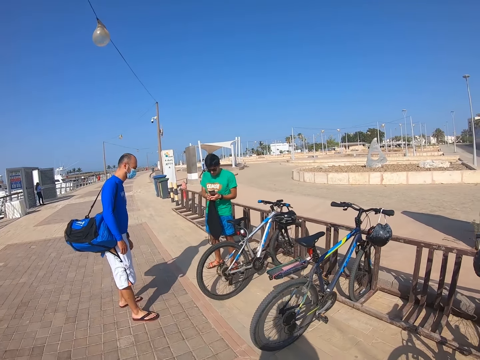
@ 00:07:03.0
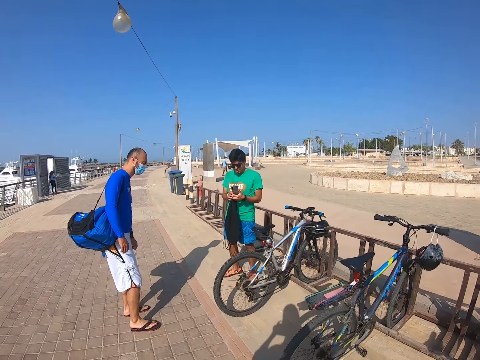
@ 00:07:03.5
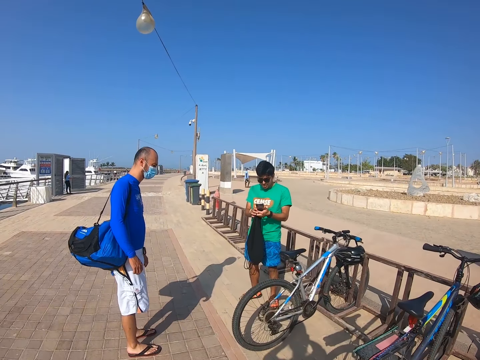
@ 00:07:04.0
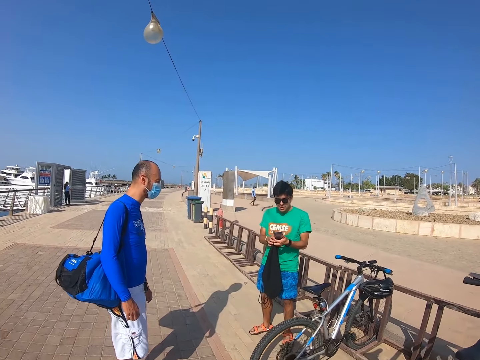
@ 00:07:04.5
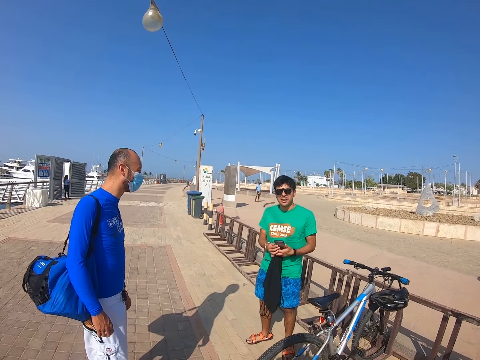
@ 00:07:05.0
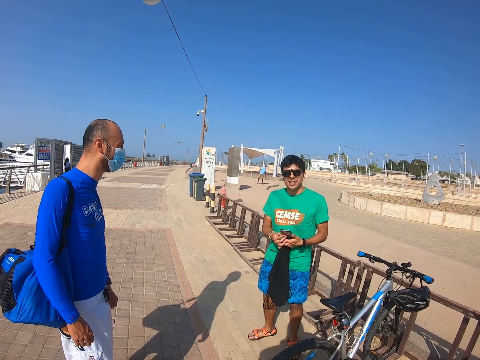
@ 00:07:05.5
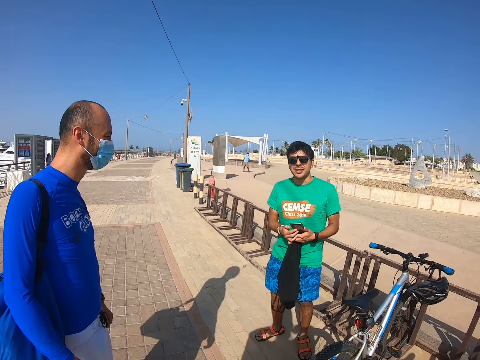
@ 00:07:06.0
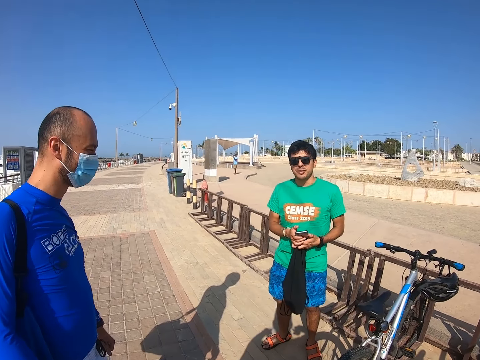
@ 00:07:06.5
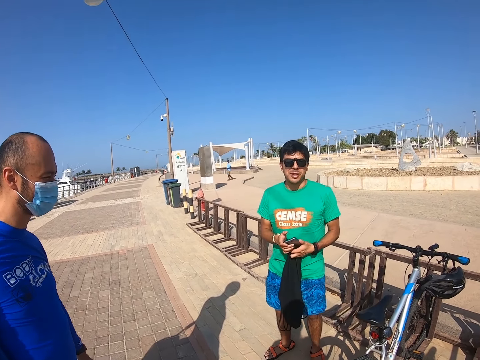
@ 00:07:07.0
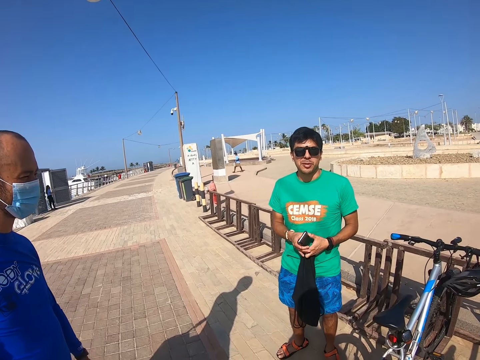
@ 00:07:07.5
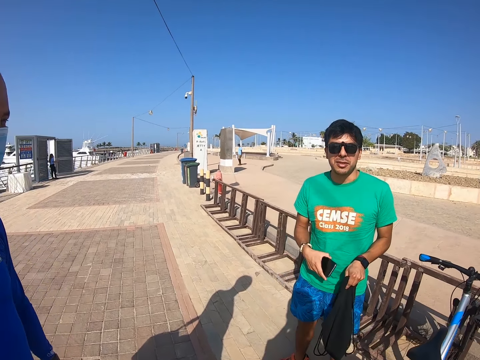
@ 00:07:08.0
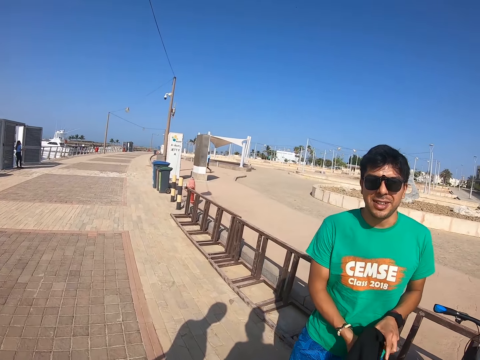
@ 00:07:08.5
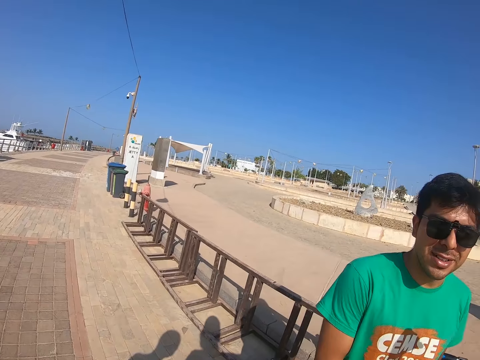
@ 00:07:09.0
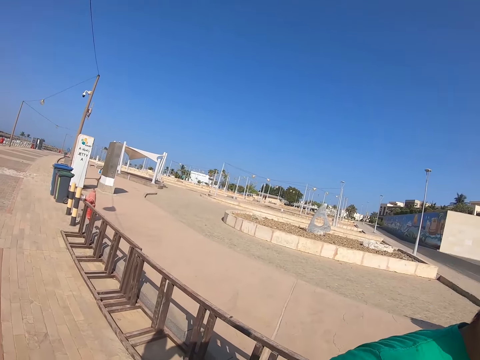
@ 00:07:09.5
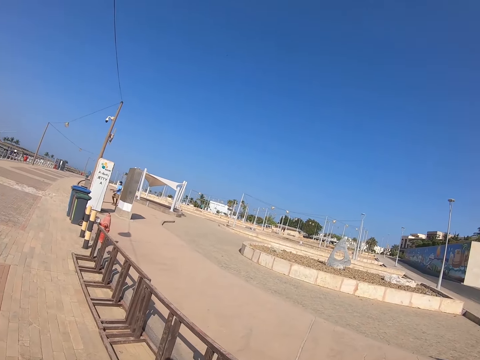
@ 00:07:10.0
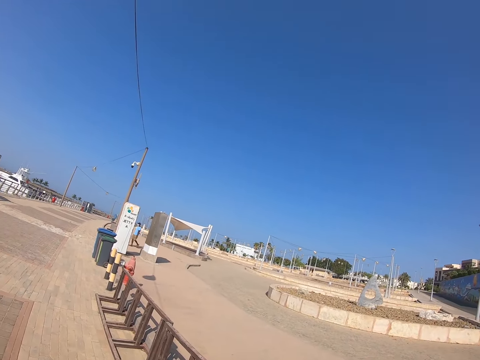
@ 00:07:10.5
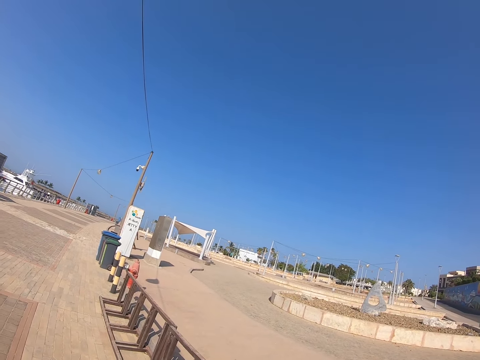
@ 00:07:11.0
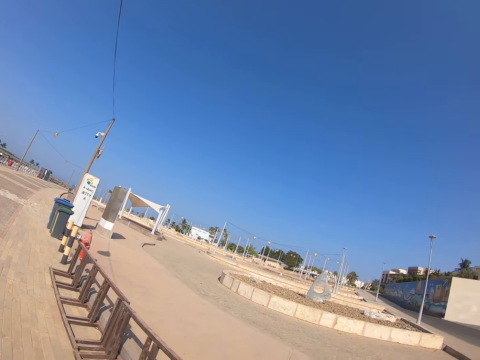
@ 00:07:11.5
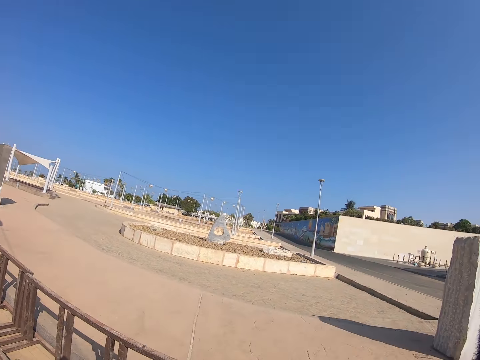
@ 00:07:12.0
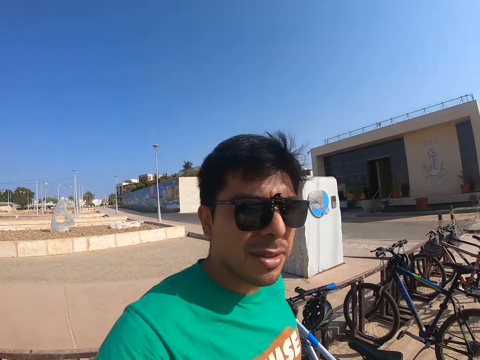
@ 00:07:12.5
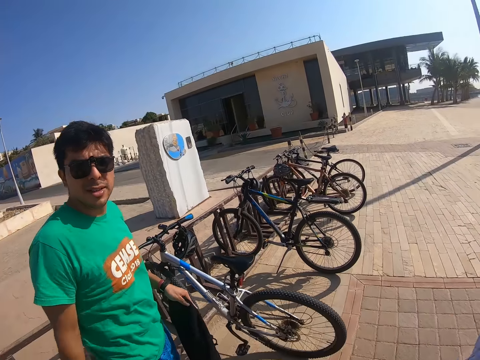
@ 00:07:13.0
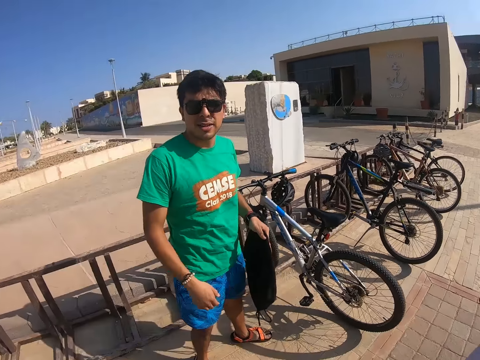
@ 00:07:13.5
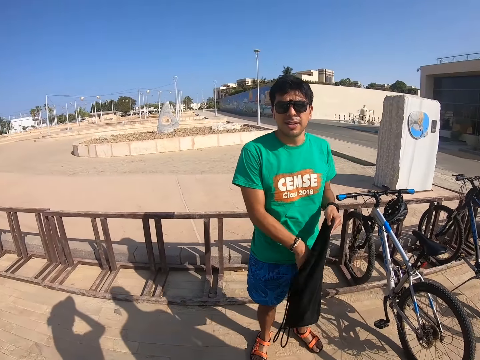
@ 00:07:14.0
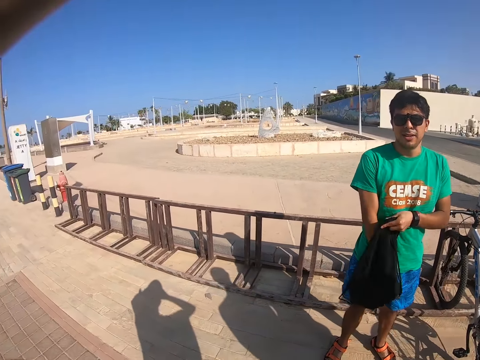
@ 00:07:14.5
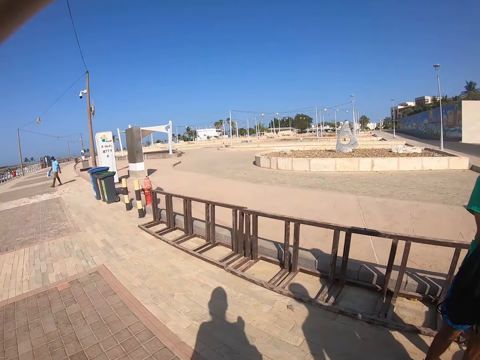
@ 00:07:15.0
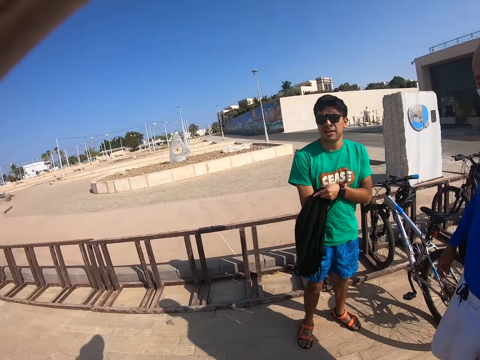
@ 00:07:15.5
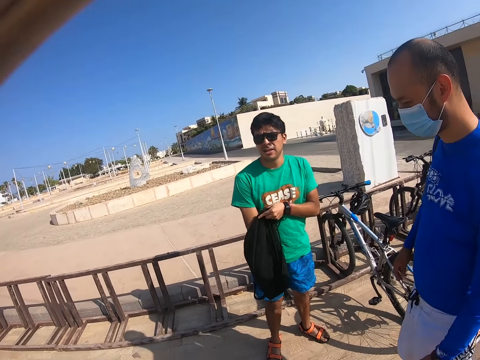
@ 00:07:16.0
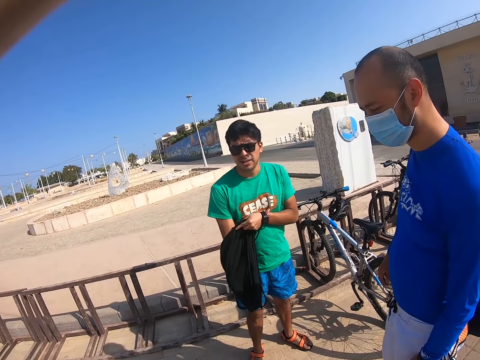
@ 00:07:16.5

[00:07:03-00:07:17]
A man interacts with the camera wearer. The camera wearer talks to the man. The man puts the phone in the bag. The camera wearer walks around. They look around. The man puts his hand in the bag. The camera wearer looks around.

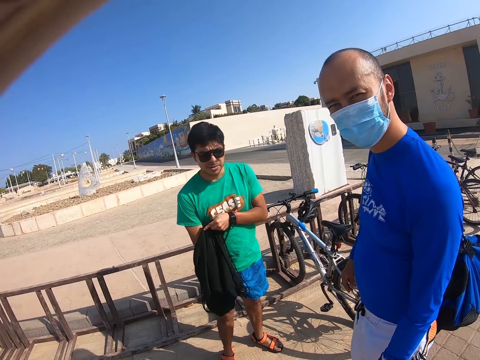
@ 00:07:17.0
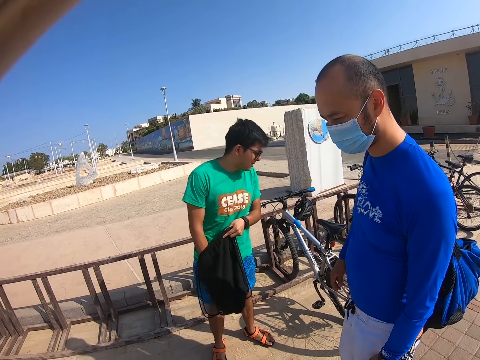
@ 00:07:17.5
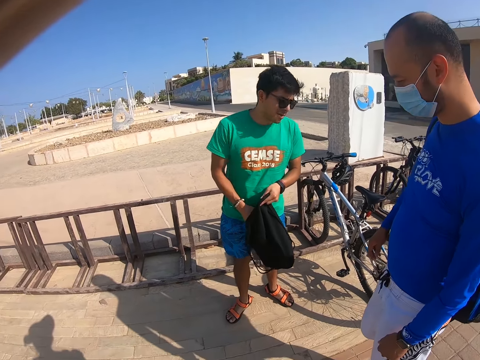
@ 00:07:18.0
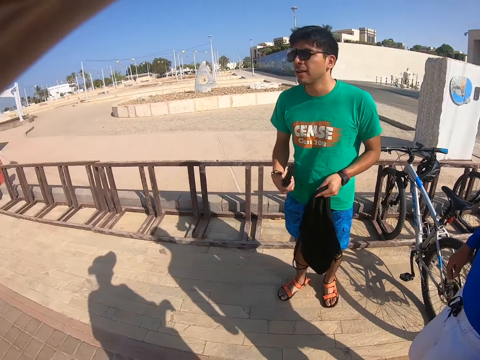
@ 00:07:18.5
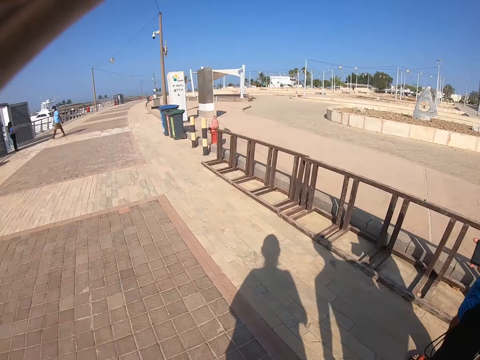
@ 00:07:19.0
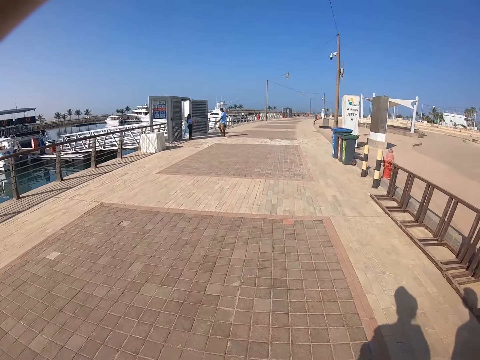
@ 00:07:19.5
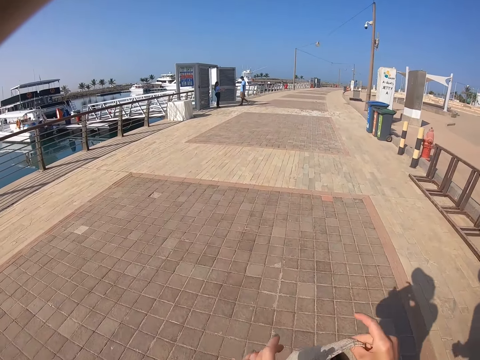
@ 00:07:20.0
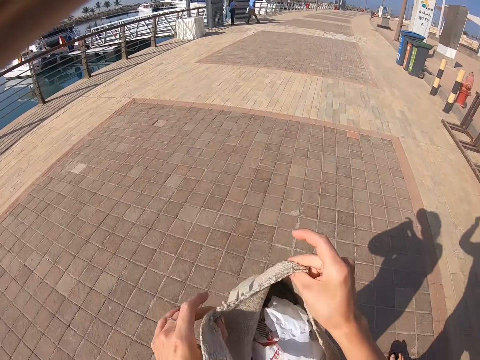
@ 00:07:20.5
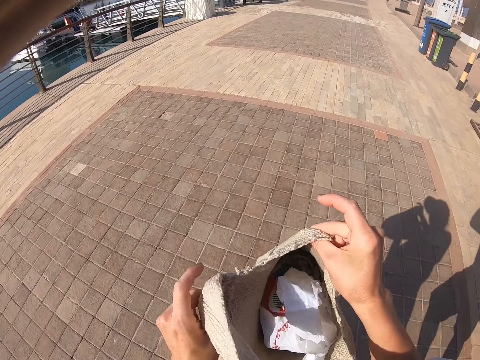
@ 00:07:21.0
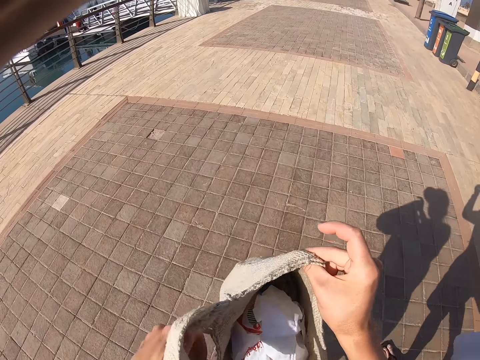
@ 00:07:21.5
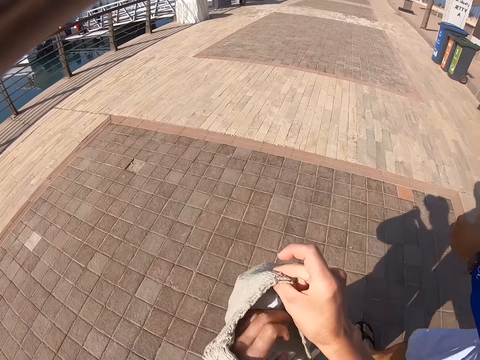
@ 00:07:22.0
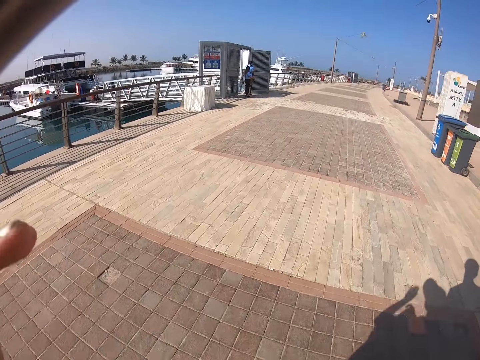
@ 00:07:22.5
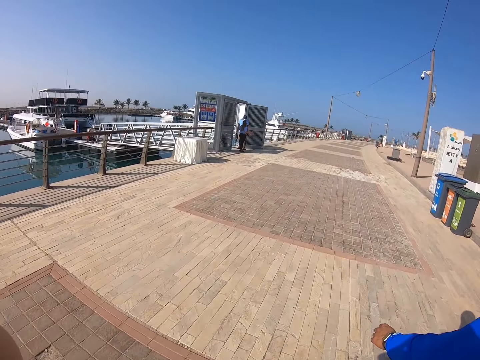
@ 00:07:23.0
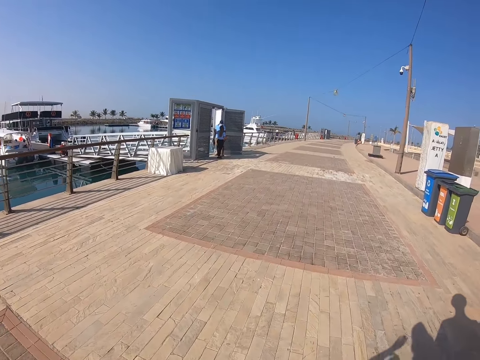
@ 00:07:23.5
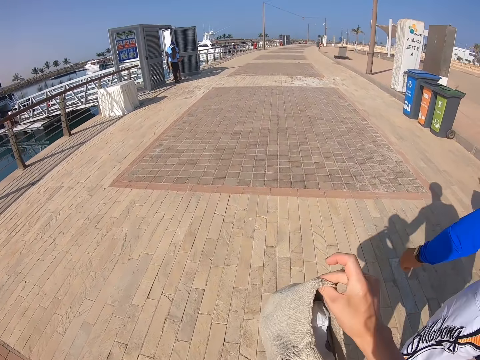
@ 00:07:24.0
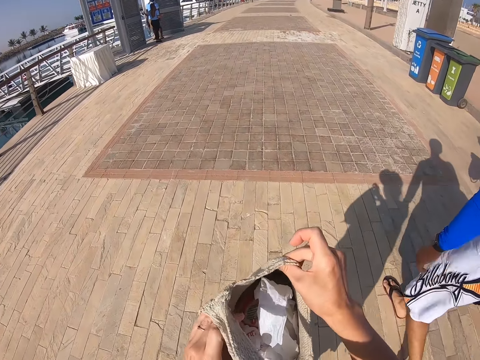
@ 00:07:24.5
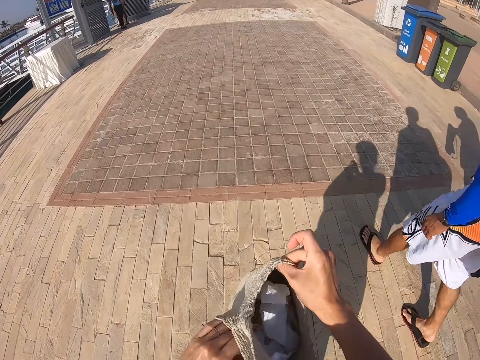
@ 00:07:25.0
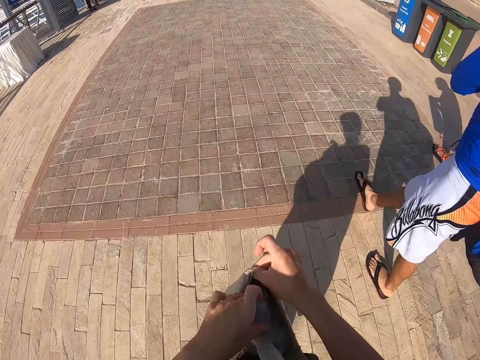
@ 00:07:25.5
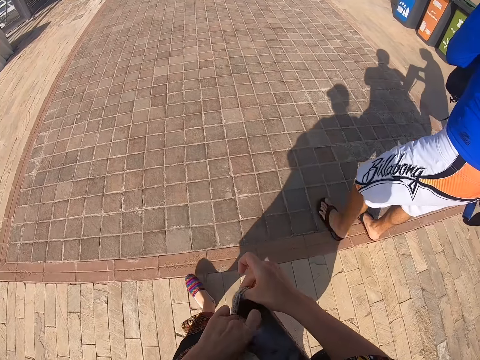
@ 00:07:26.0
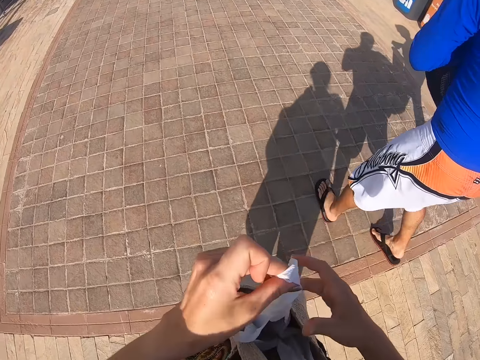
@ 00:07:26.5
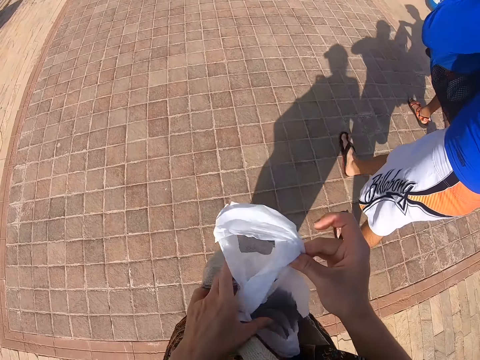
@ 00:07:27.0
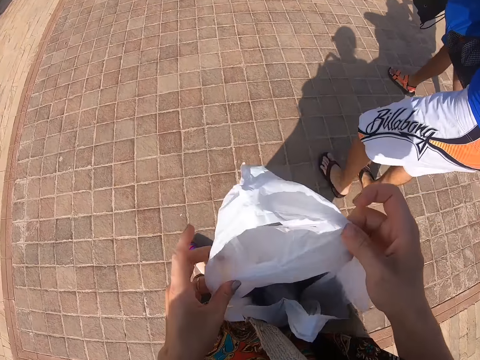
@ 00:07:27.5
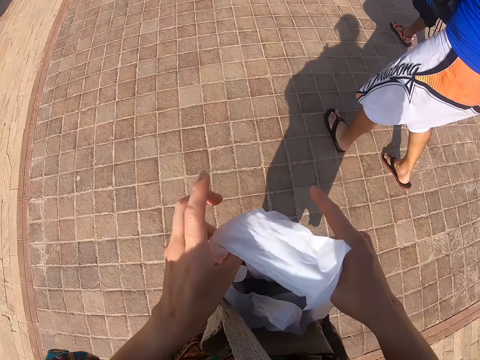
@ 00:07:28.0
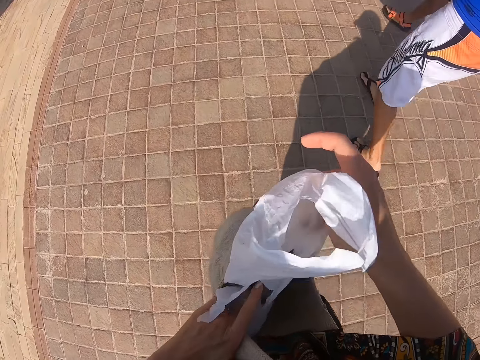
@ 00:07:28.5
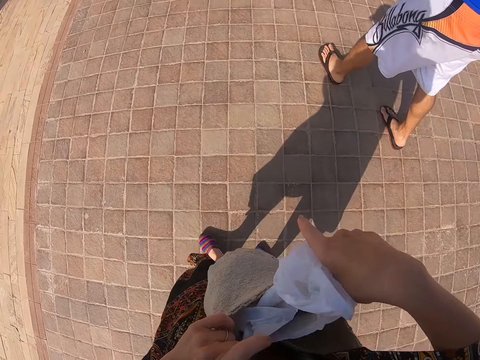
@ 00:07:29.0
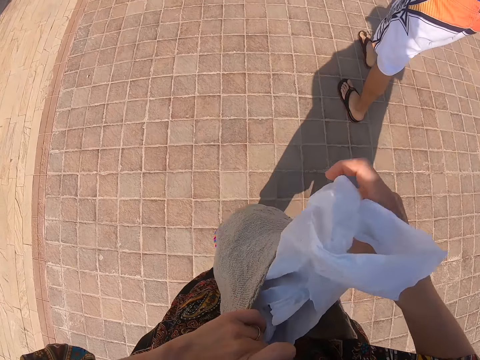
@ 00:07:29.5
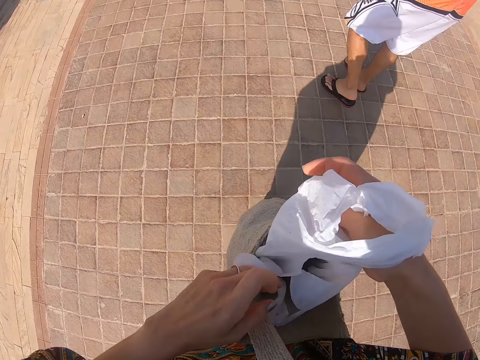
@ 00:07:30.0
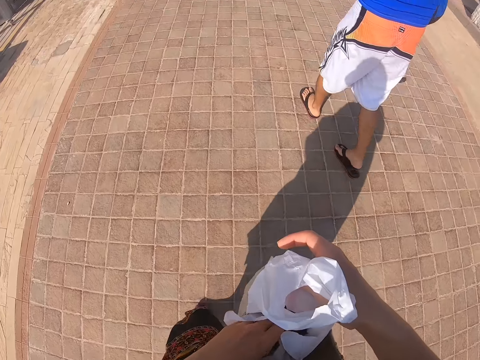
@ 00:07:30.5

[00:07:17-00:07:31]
A man removes a phone in the bag. The camera wearer moves around. They walk with the man. They look through the bag, hold the bag, walk around, and look through the bag.
